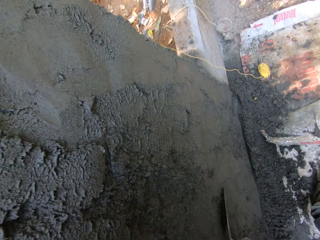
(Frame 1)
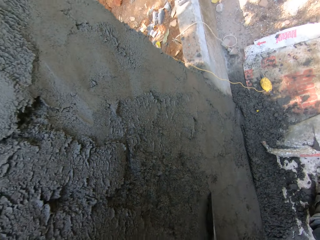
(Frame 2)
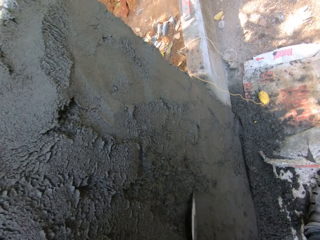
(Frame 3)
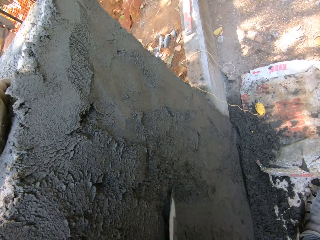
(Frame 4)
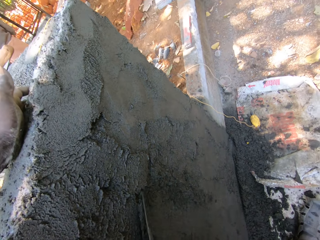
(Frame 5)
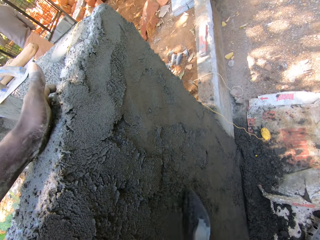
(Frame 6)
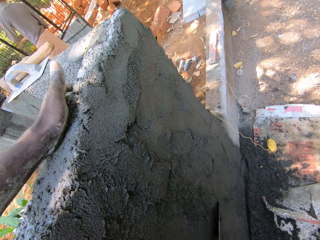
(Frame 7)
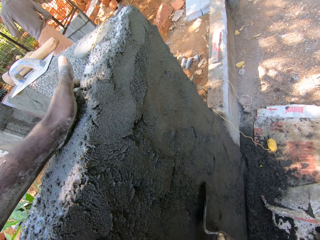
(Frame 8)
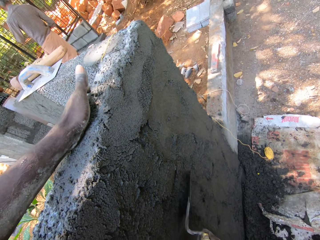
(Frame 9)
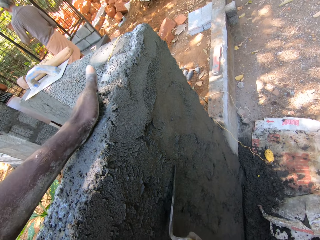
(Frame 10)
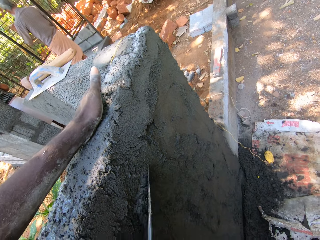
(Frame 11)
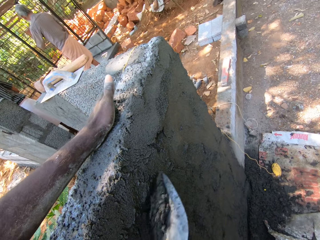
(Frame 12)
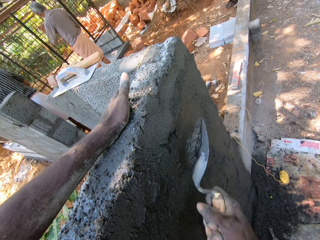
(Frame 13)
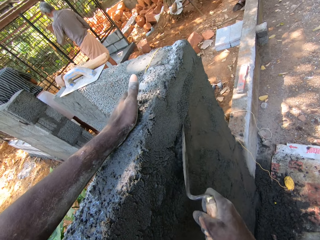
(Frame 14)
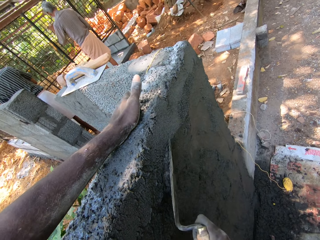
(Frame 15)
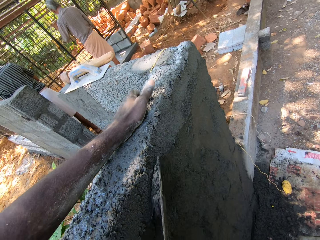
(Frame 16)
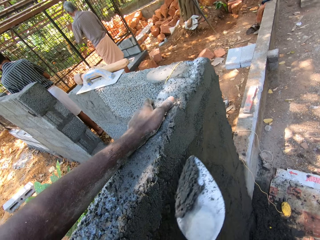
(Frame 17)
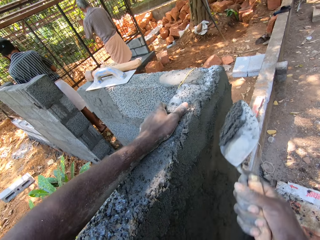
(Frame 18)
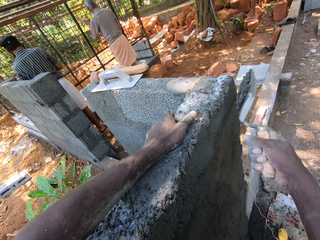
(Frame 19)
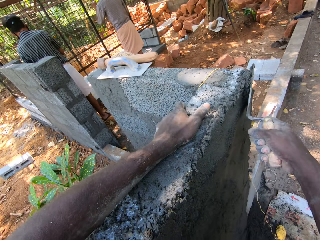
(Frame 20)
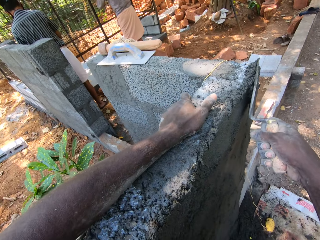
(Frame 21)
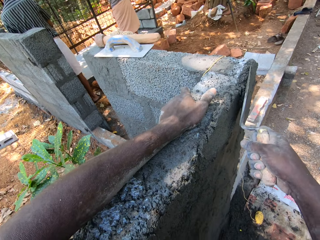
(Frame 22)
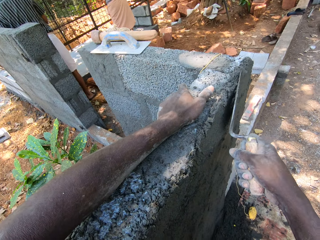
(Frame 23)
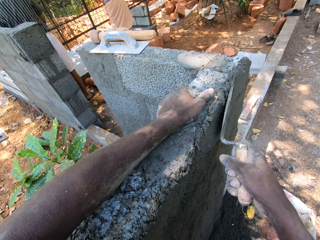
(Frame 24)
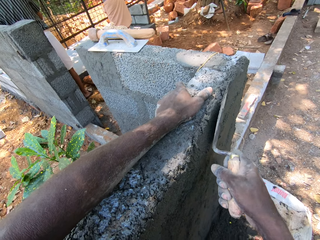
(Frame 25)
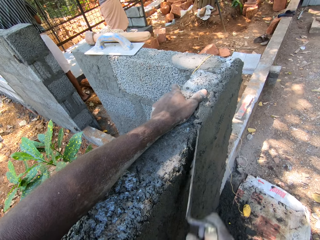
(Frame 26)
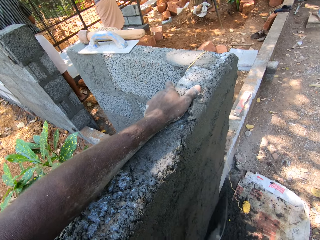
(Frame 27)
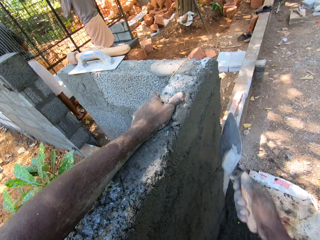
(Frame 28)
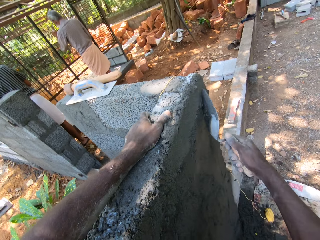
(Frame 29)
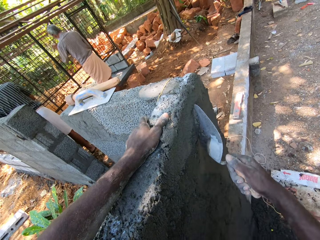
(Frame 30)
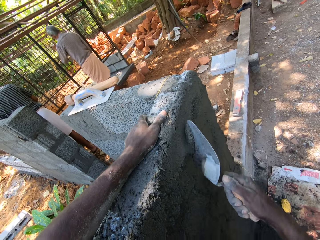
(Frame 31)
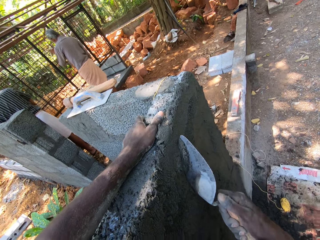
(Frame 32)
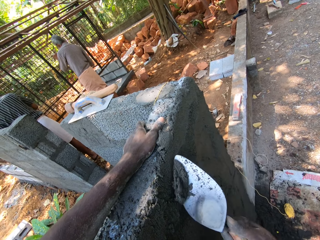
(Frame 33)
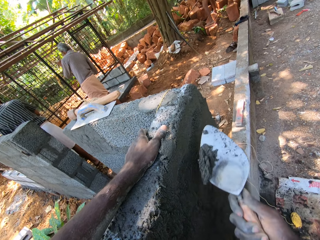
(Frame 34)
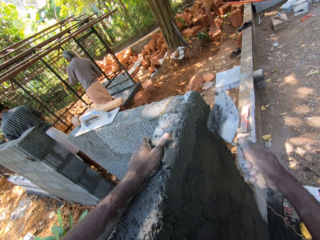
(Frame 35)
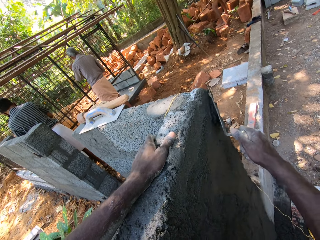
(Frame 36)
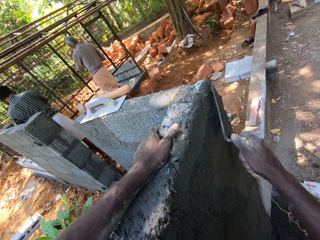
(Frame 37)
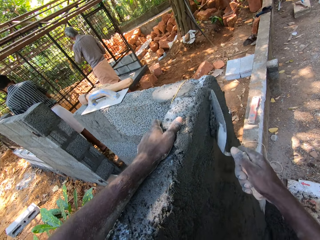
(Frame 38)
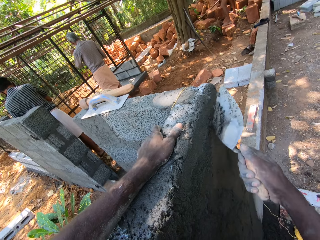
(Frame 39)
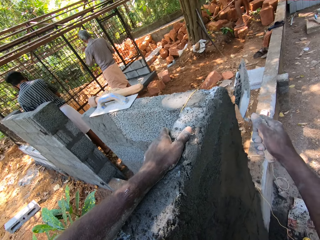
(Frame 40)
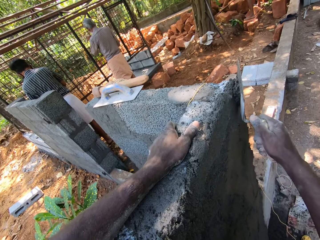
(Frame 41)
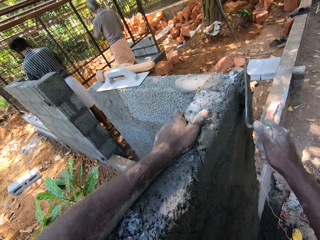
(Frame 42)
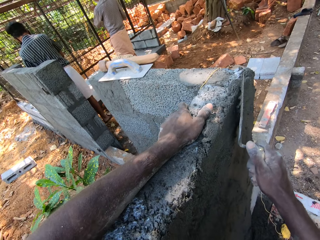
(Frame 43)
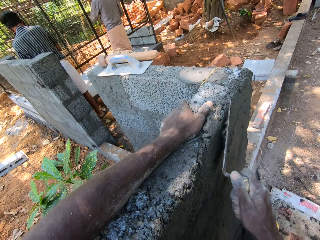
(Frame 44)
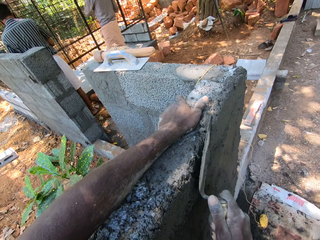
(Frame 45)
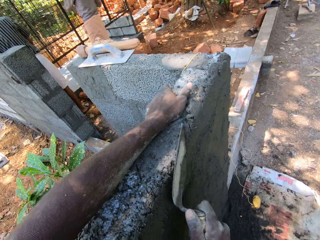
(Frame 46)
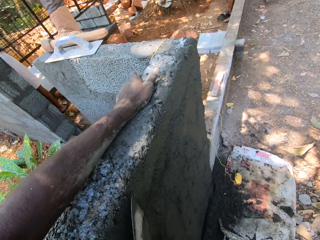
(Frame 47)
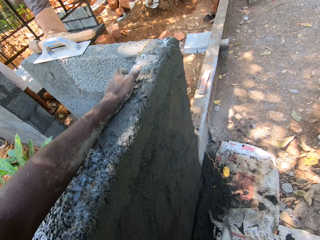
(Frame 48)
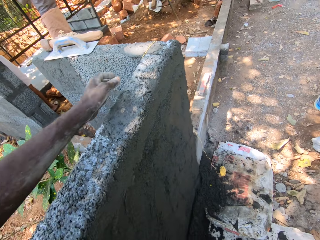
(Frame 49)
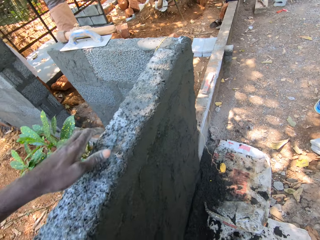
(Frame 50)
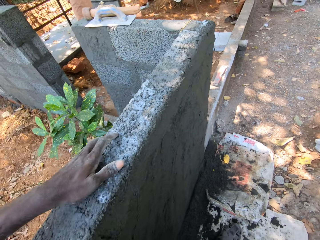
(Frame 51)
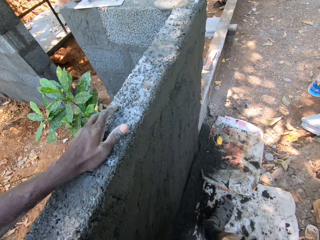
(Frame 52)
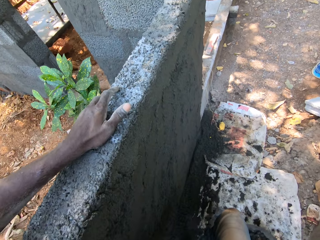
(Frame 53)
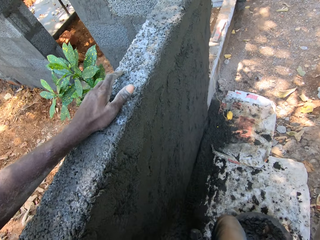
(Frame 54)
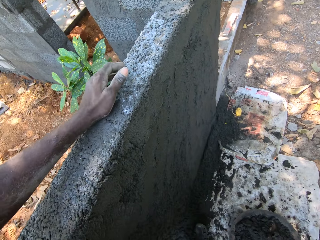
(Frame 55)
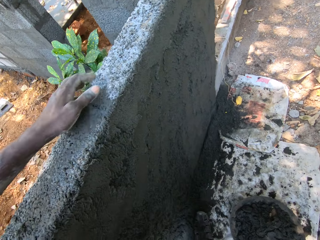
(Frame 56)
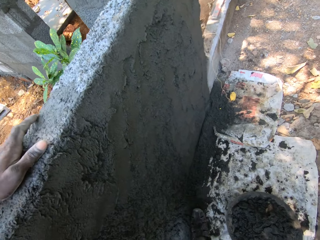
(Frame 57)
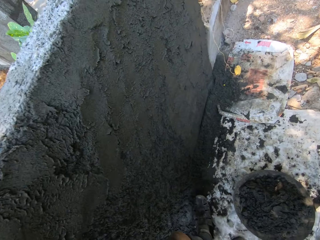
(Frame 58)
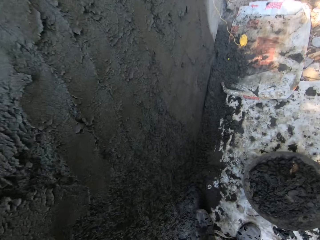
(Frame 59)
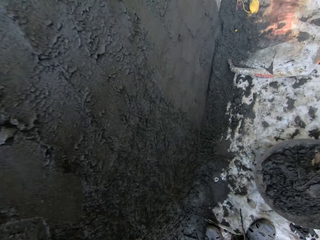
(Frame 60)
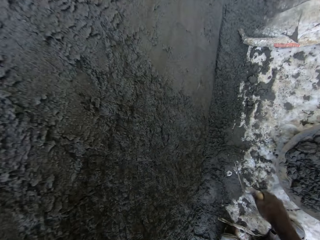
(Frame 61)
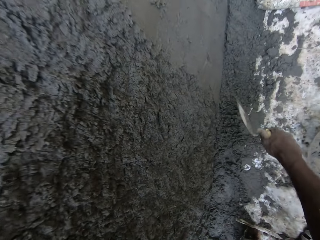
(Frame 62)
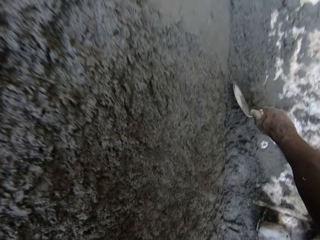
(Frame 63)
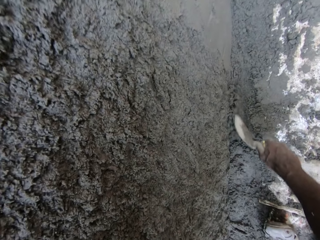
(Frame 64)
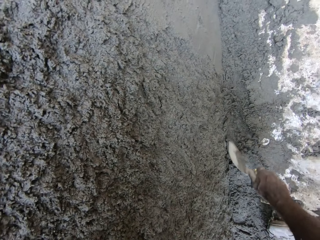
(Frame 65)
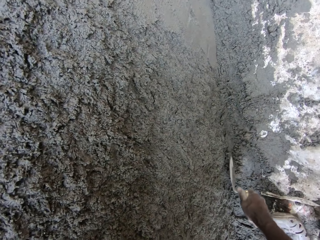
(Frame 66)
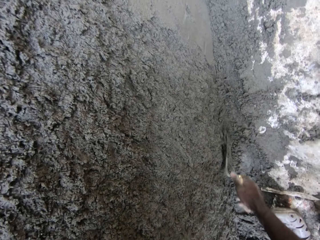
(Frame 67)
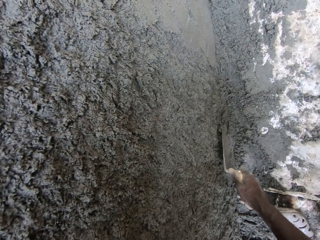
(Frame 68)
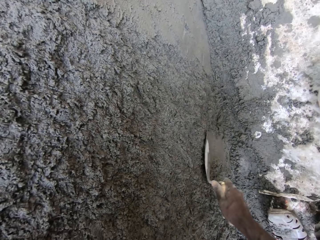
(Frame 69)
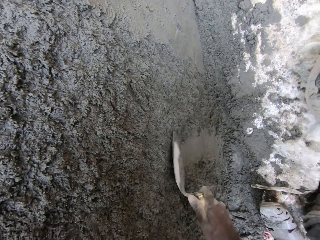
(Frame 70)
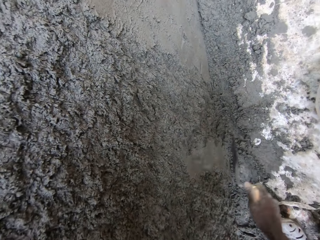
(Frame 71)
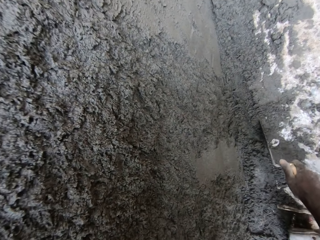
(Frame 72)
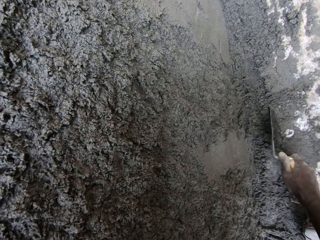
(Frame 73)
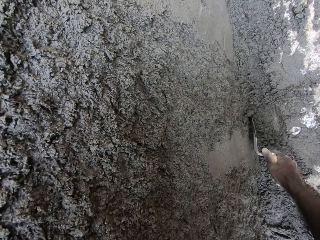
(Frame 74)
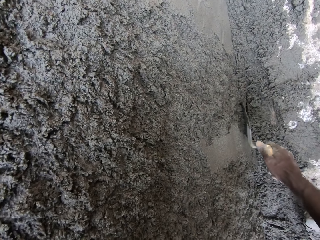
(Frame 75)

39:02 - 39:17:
A man sands the iron cage with the sanding paper in his hands. Another man sands the iron cage with the sanding paper in his hands. The camera wearer makes some steps. They plaster the wall with the brick trowel.

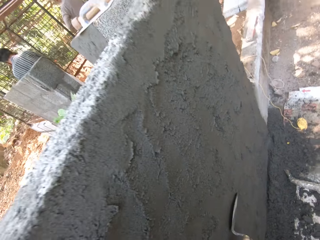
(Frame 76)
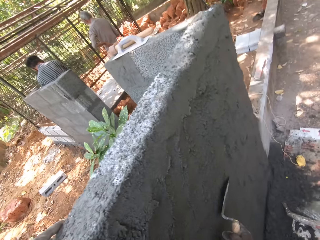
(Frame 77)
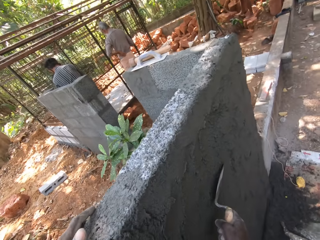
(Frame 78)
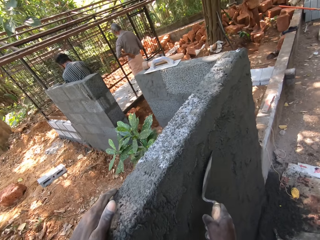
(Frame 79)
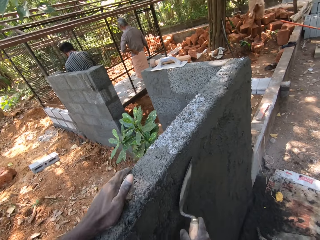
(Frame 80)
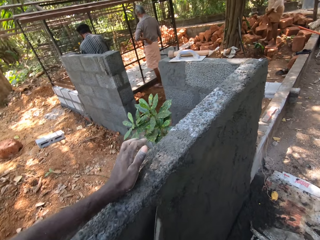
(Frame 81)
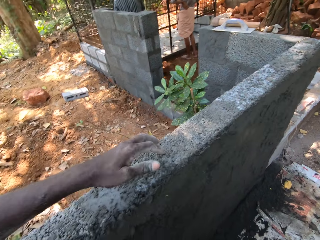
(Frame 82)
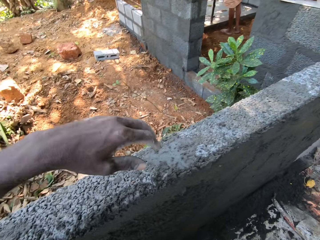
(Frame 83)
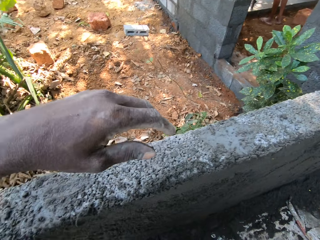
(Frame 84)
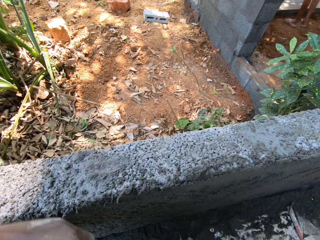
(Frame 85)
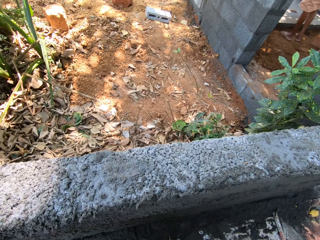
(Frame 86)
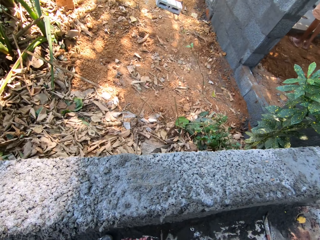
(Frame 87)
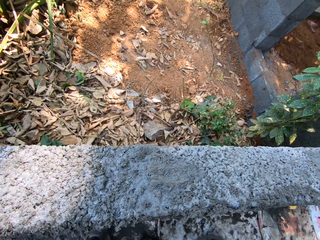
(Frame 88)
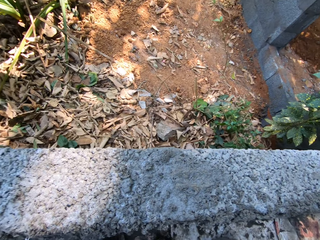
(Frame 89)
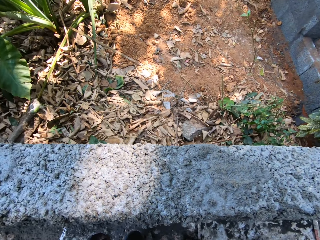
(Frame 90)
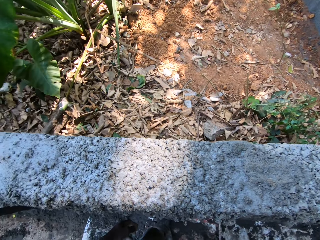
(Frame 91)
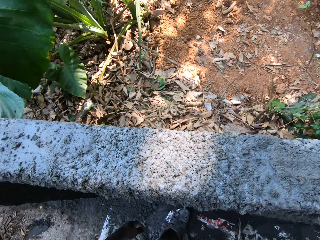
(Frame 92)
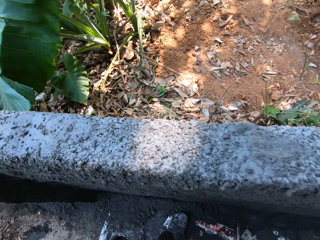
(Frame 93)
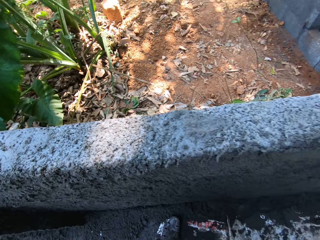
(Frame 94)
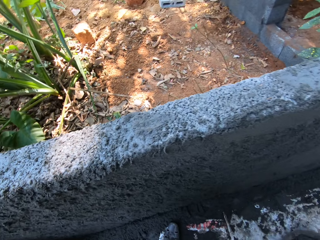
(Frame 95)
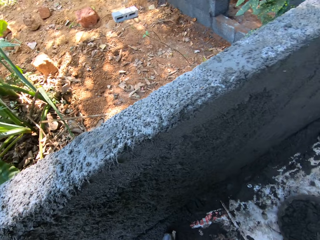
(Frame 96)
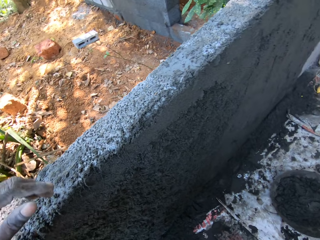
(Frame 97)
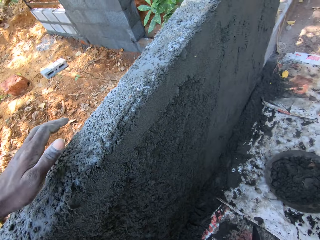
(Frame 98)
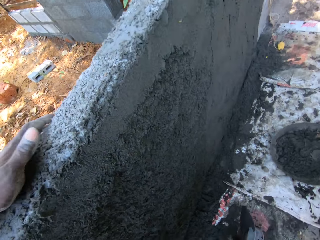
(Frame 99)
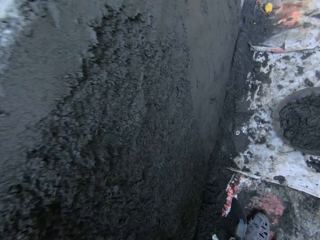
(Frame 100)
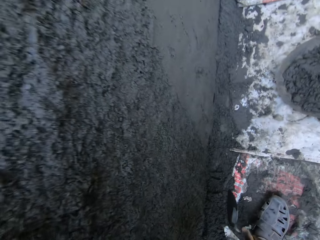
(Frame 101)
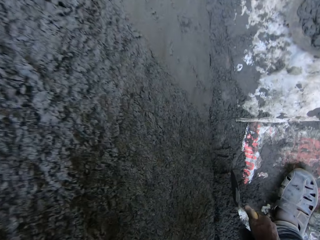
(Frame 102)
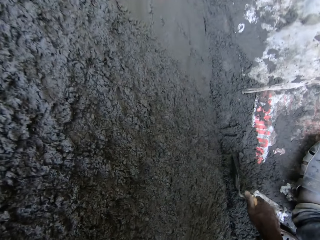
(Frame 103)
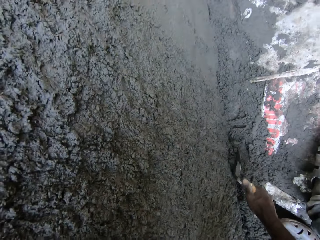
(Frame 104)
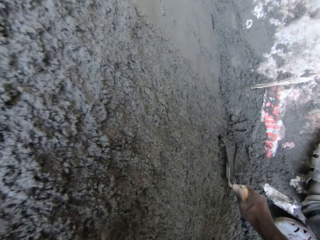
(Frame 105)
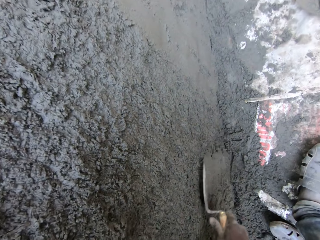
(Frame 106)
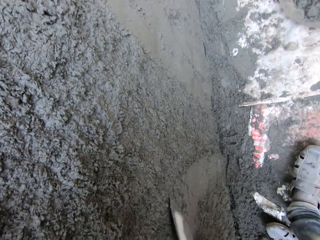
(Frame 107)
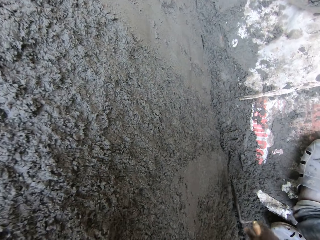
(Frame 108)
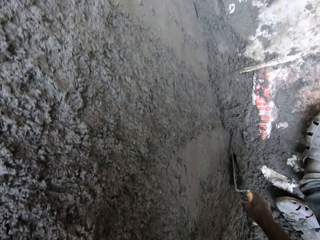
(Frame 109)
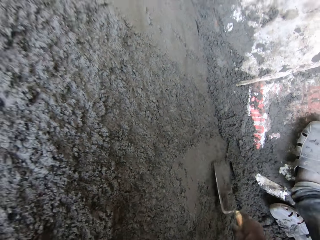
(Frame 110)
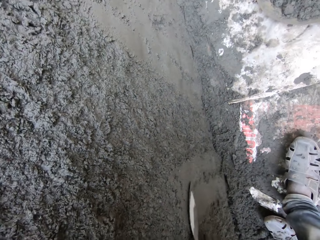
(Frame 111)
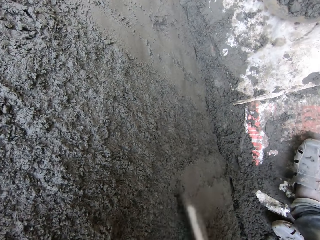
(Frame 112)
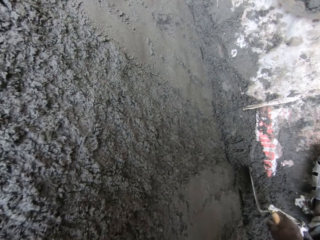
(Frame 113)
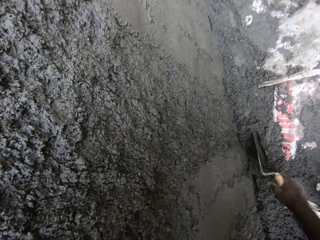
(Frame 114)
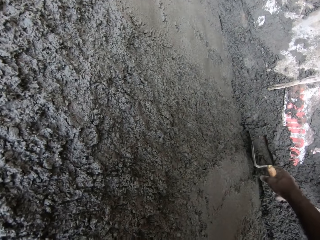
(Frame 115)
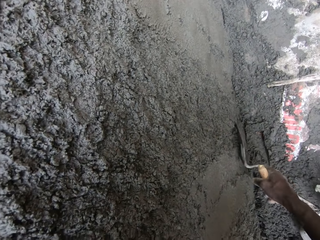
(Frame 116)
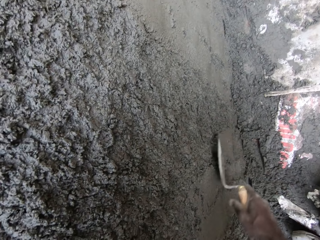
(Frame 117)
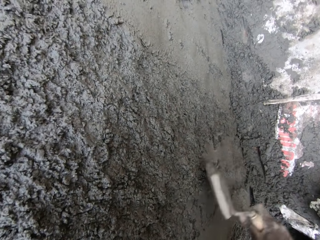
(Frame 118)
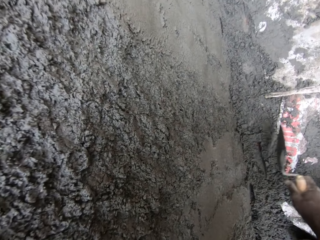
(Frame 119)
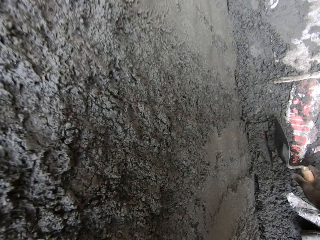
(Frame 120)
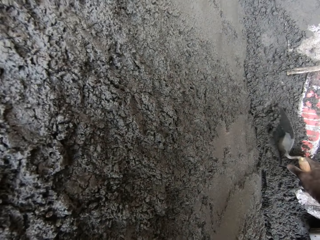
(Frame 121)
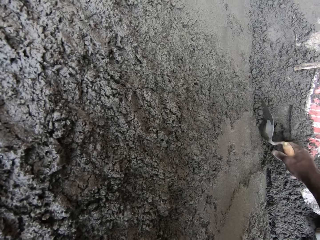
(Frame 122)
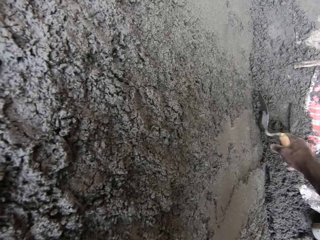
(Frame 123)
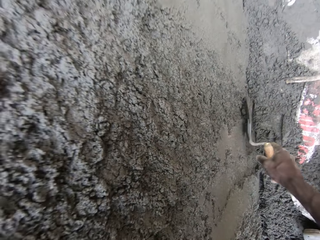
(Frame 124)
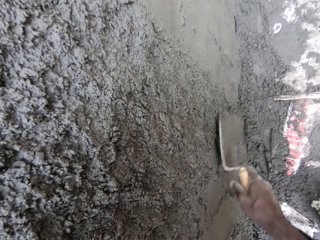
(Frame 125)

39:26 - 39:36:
A man sands the iron cage with the sanding paper in his hands. Another man sands the iron cage with the sanding paper in his hands. The camera wearer makes some steps. They plaster the wall with the brick trowel.
